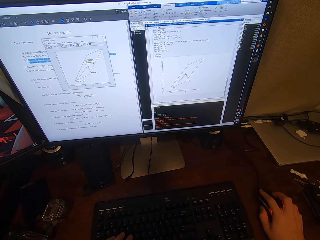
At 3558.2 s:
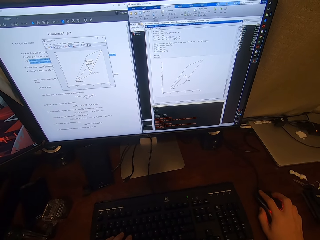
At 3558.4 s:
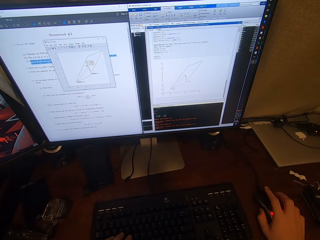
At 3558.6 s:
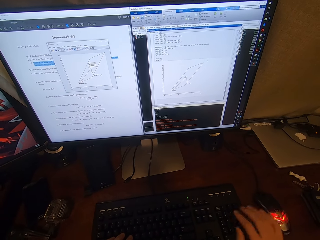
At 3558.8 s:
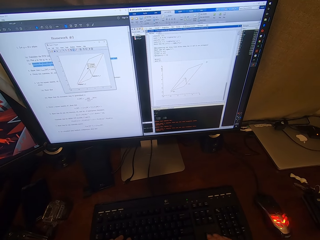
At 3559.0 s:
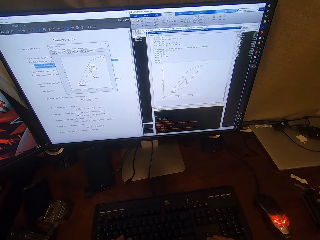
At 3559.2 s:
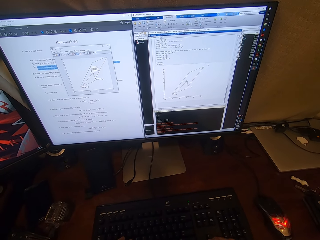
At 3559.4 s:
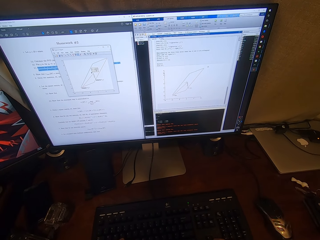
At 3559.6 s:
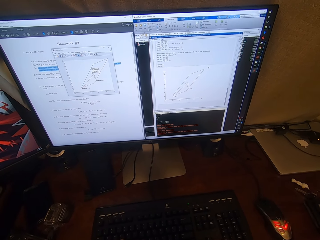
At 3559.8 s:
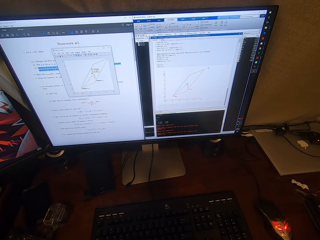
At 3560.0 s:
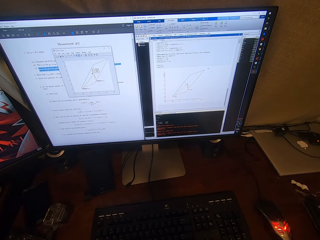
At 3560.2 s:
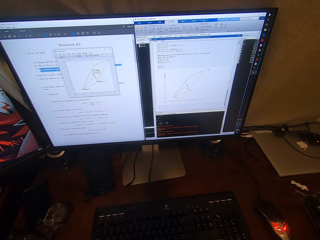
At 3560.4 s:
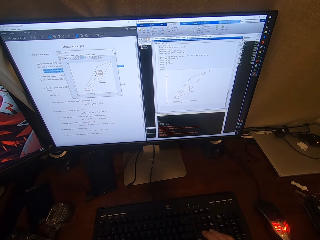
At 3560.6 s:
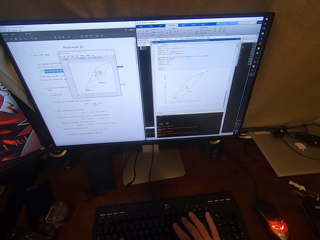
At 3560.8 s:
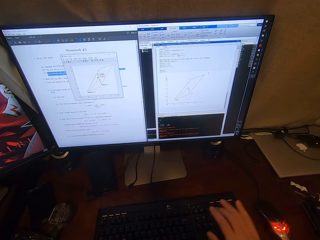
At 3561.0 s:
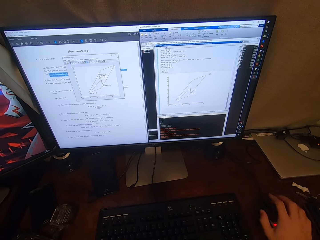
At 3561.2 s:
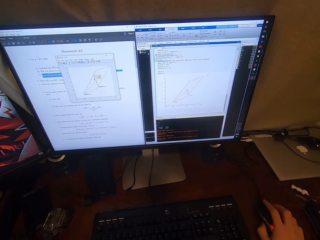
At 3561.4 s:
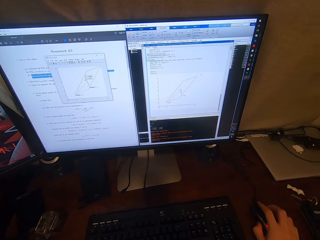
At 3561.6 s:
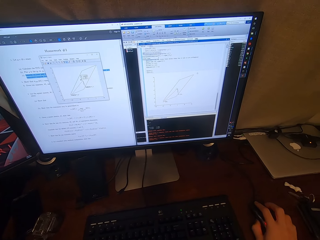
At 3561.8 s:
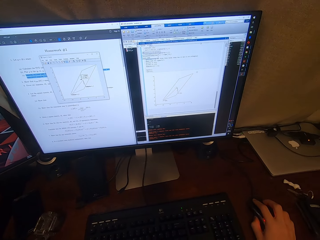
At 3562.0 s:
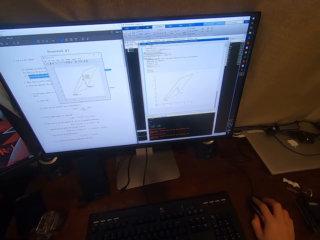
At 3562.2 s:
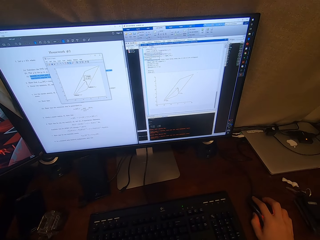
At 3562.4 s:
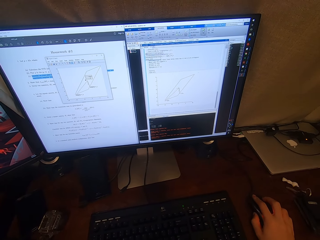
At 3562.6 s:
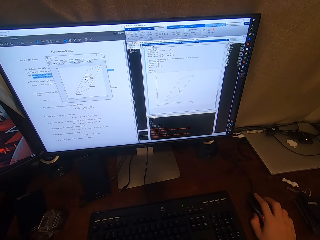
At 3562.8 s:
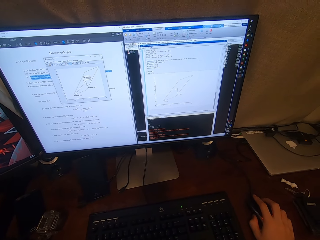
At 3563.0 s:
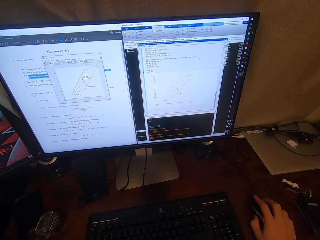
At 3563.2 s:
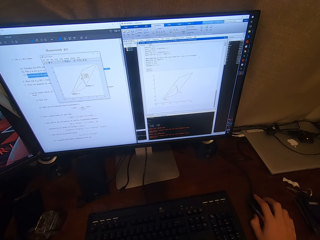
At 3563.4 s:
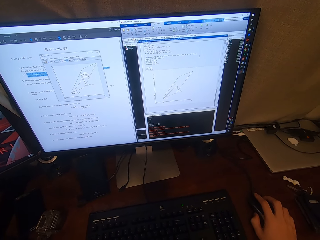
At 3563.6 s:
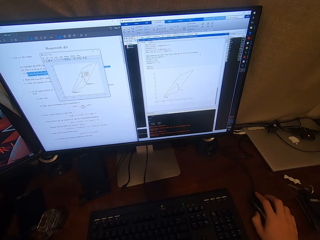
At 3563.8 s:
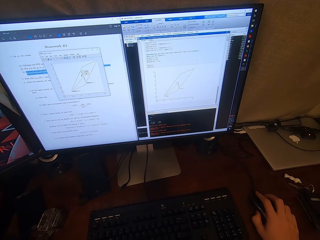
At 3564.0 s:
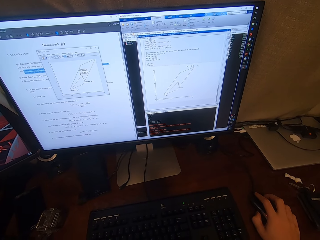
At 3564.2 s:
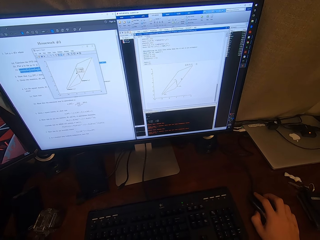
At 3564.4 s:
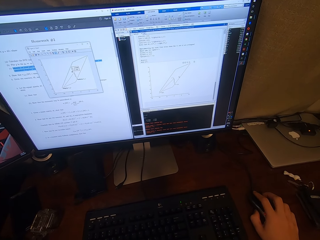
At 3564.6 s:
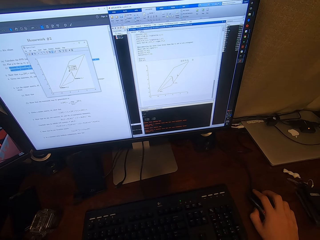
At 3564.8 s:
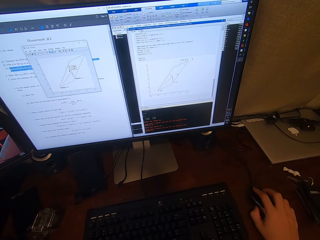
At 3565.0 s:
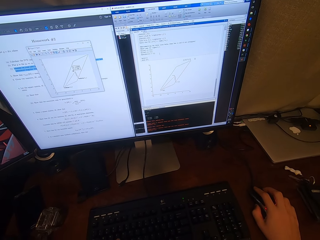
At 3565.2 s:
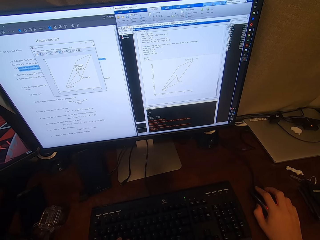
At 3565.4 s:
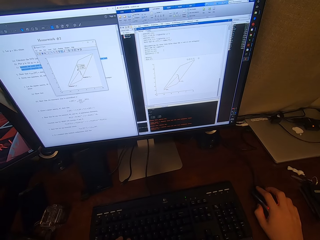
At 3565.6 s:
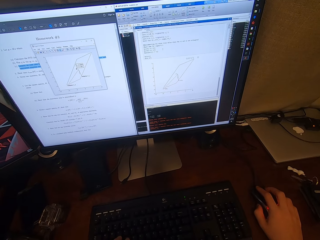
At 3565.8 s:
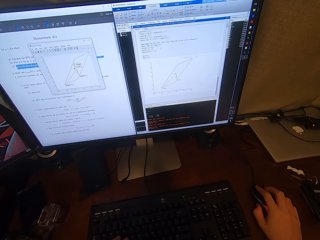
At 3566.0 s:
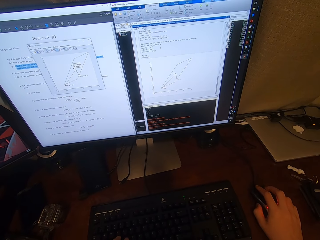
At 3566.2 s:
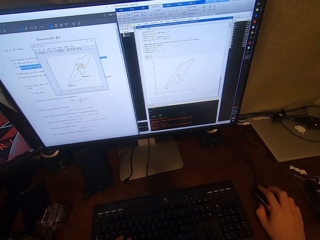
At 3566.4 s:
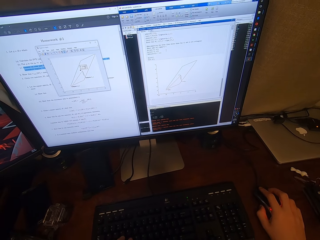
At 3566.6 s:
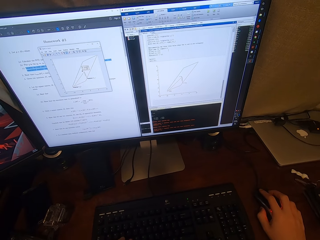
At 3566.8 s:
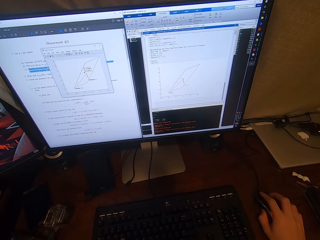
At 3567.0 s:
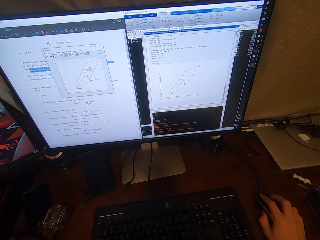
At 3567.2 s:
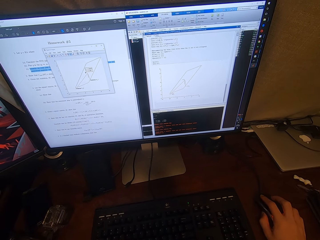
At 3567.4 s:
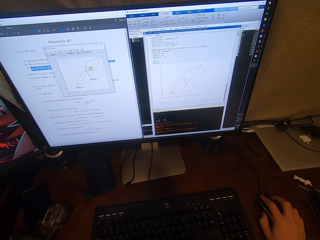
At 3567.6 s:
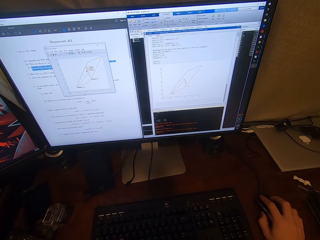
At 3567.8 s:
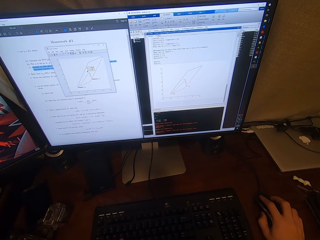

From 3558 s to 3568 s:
The camera wearer talks. They operate the desktop with the keyboard. They operate the desktop with the mouse.

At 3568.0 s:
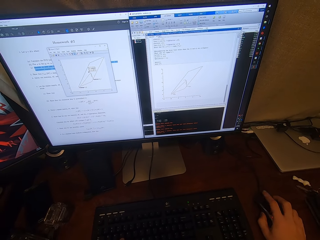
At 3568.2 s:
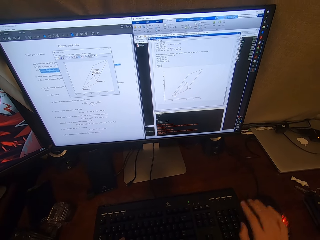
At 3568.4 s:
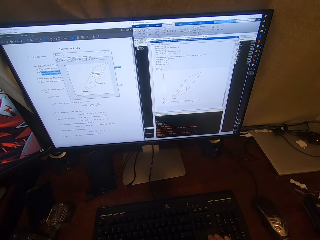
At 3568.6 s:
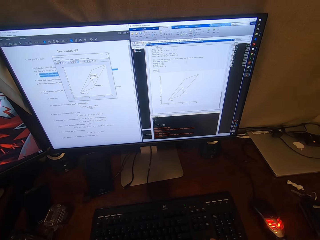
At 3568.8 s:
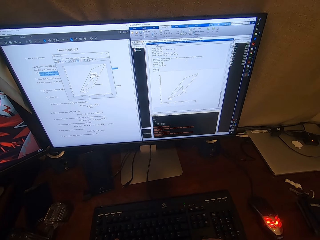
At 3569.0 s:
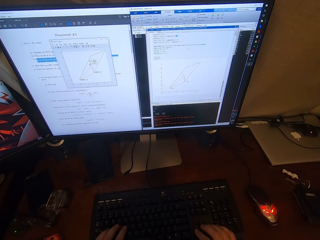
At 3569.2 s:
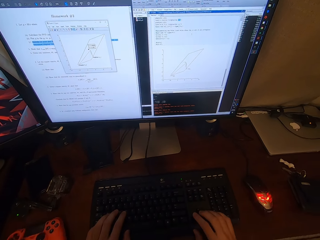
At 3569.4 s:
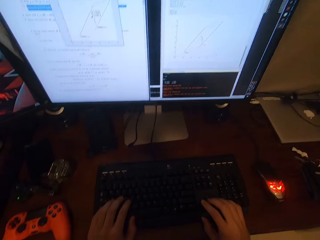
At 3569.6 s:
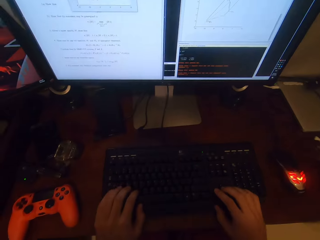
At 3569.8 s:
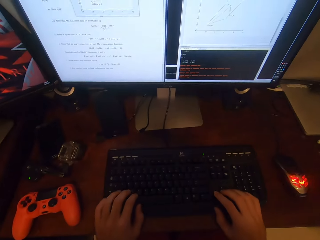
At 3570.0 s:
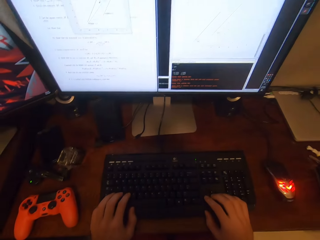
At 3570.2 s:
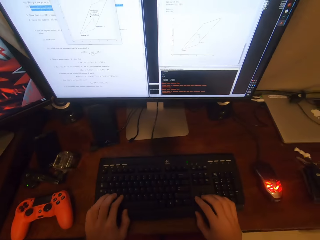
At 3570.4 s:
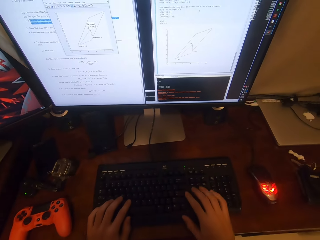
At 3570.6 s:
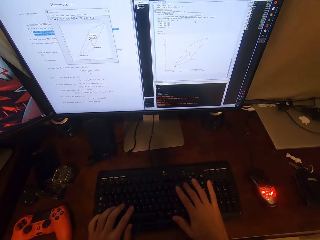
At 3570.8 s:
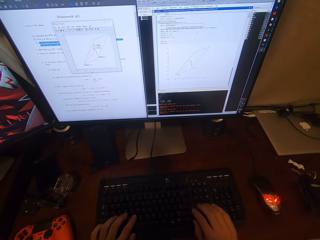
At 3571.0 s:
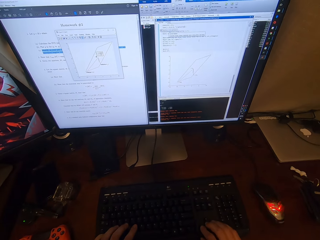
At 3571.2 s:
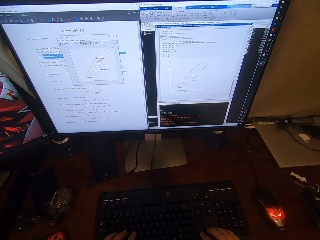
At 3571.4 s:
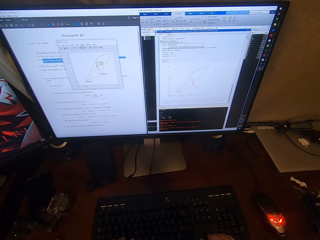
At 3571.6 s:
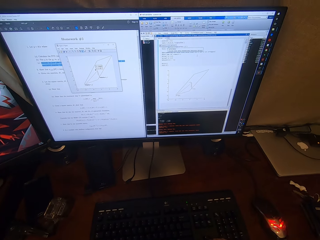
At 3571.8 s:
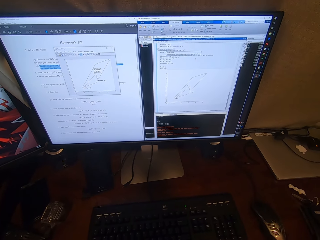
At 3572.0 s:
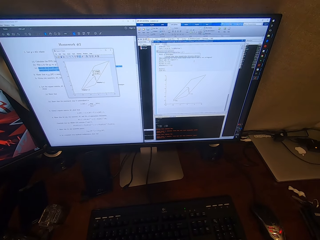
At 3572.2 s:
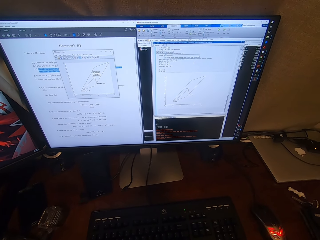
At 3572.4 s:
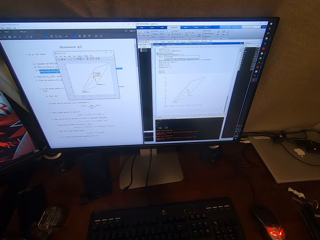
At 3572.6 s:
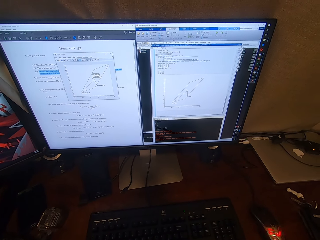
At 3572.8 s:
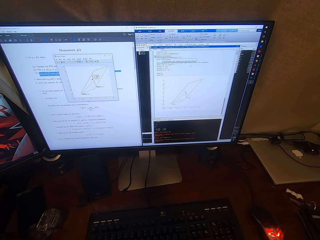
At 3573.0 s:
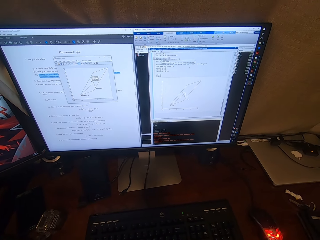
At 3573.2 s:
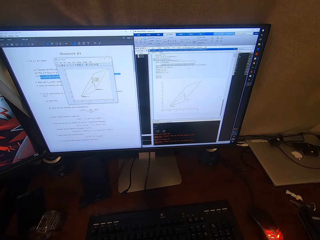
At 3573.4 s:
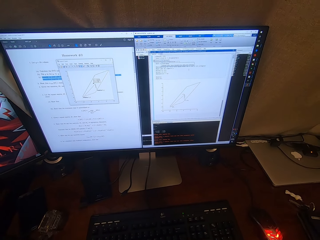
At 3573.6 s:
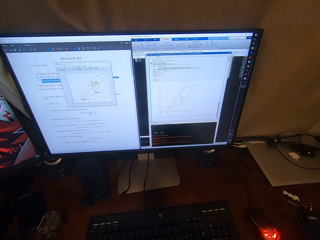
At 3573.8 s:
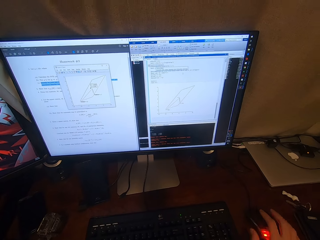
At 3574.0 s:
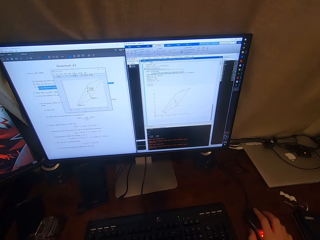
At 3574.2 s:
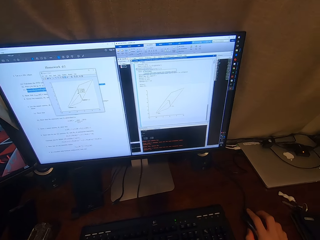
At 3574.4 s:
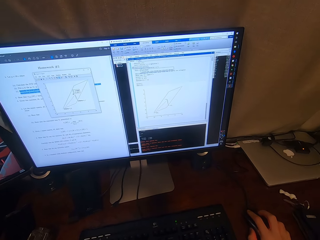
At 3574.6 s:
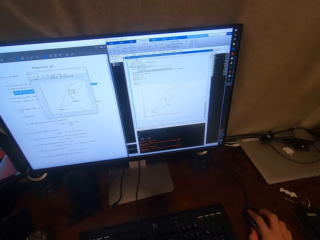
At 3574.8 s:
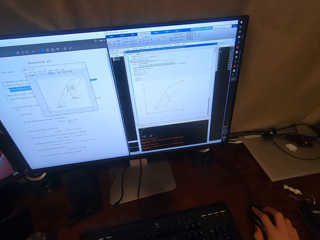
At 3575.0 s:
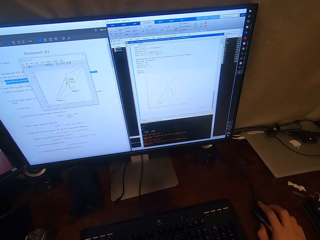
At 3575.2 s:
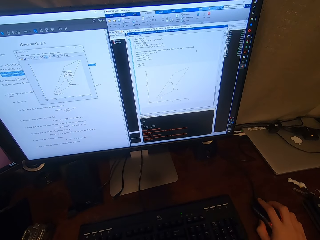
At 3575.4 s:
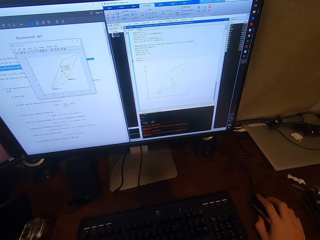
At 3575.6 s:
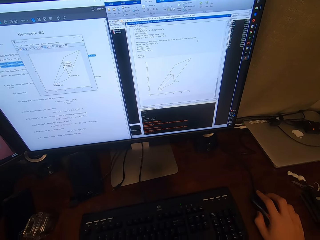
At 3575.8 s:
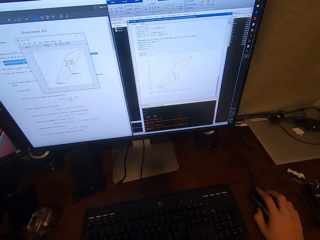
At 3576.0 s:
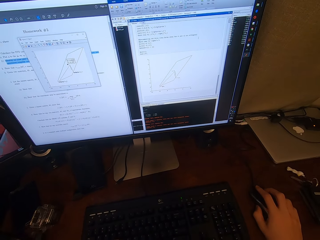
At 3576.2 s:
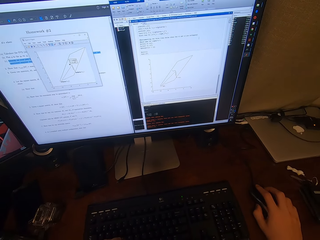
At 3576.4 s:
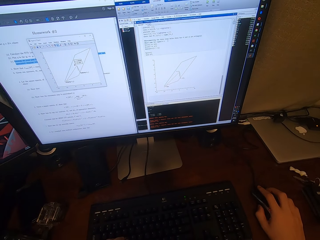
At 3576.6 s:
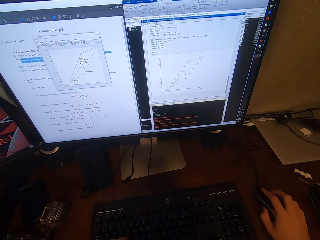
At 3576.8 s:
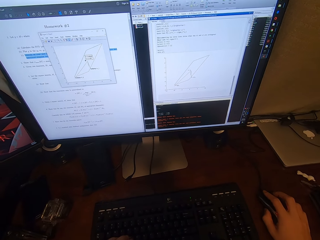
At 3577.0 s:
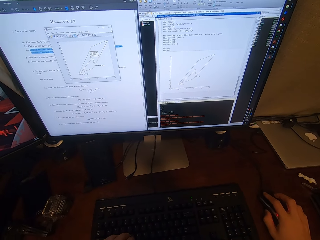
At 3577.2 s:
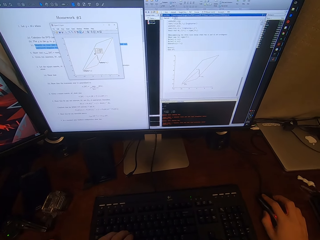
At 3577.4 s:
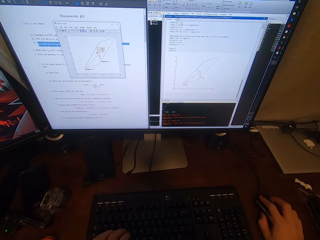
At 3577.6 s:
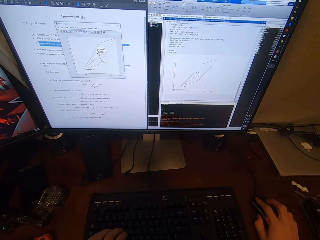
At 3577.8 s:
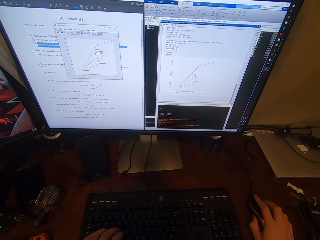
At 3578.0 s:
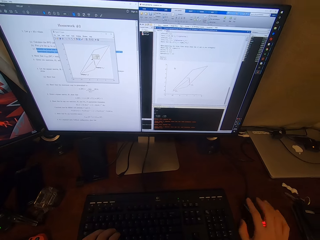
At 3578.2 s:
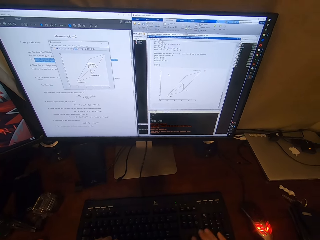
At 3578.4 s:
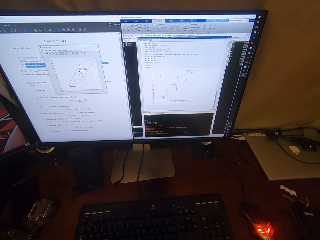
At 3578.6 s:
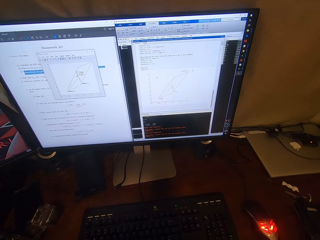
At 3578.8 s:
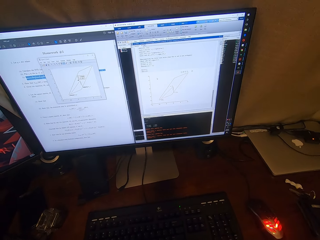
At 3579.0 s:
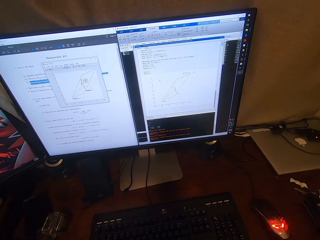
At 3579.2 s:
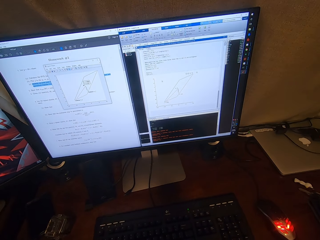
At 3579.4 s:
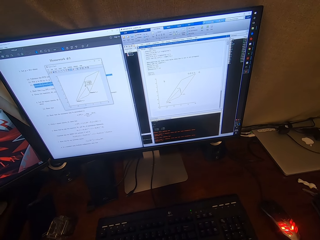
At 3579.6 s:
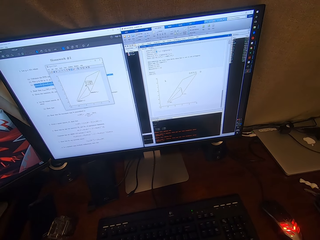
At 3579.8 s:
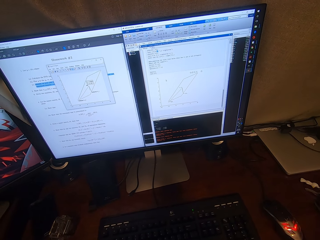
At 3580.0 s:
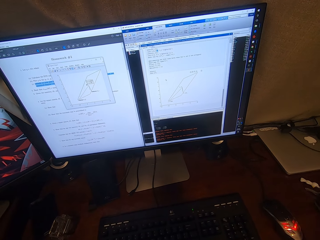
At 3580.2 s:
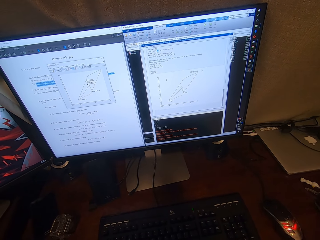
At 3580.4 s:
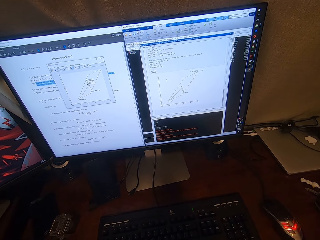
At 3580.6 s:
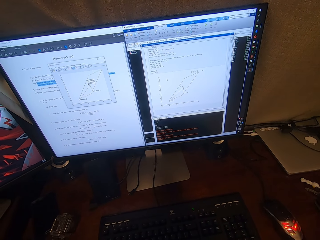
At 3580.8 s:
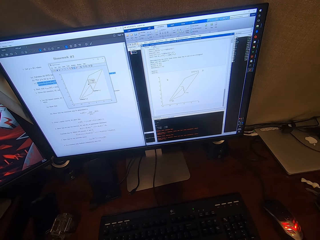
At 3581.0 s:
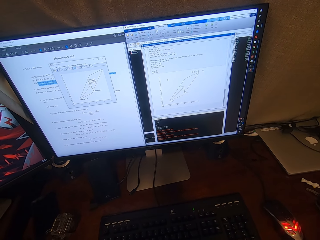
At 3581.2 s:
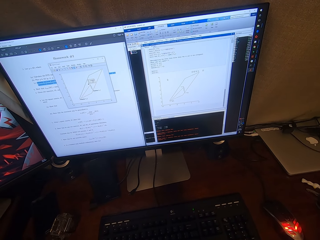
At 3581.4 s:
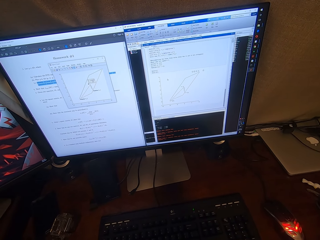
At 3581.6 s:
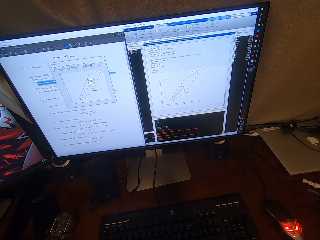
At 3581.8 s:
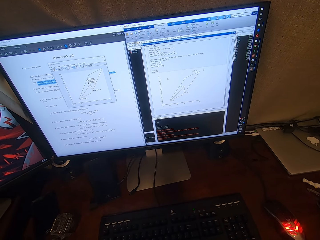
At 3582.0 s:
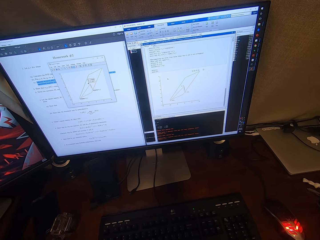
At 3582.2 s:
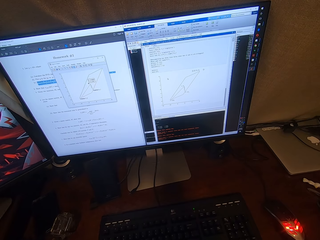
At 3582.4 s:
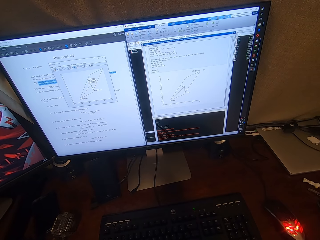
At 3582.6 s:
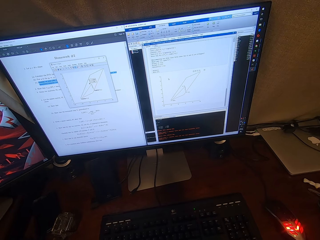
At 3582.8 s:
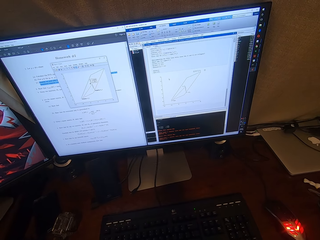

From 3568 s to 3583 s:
The camera wearer removes his hands from a mouse. He operates the desktop with the keyboard. He types on the keyboard. He operates the desktop with the mouse. He looks around a room.
